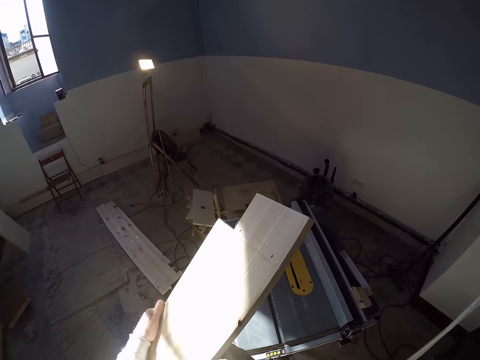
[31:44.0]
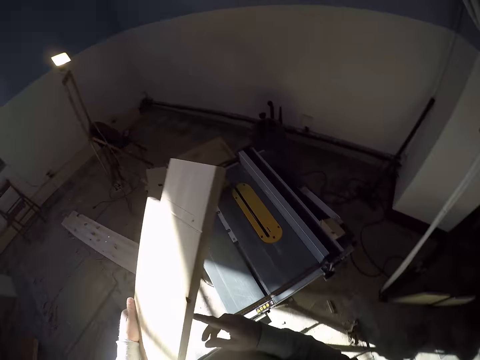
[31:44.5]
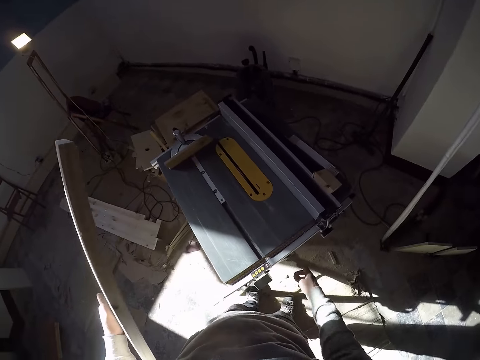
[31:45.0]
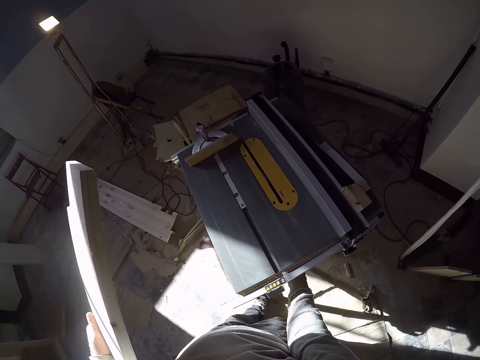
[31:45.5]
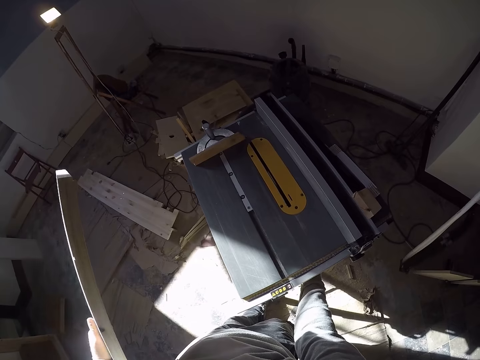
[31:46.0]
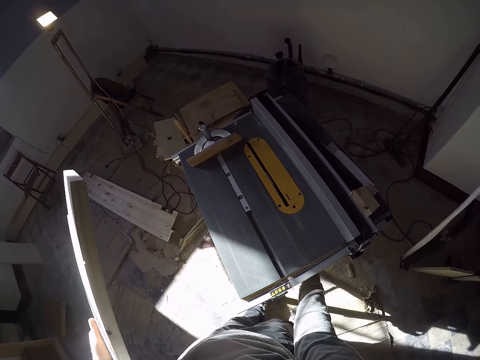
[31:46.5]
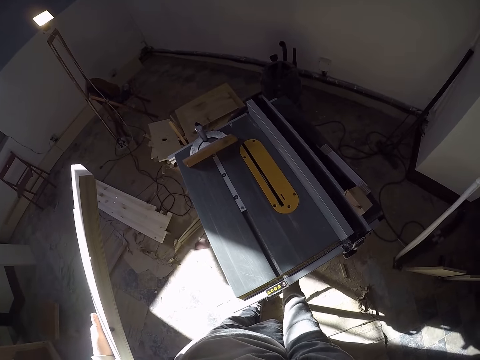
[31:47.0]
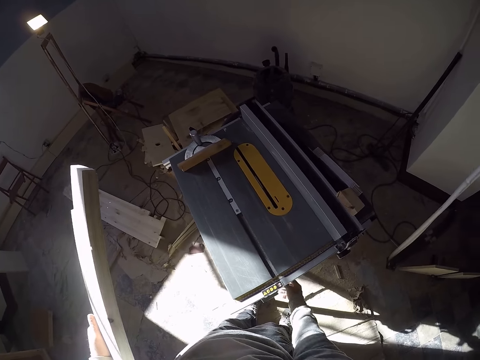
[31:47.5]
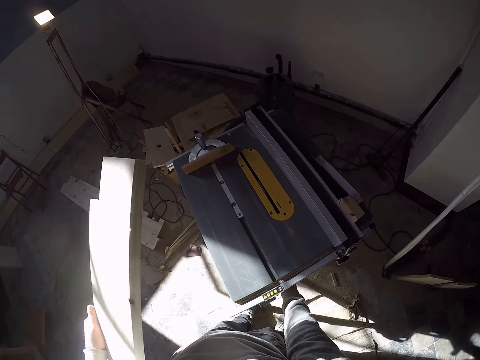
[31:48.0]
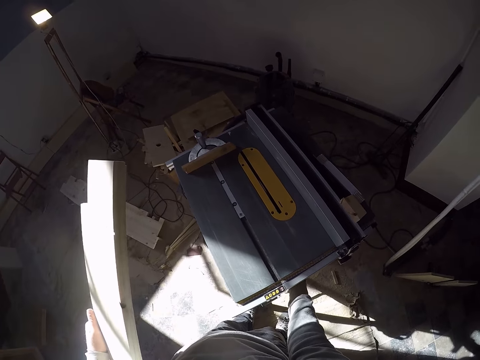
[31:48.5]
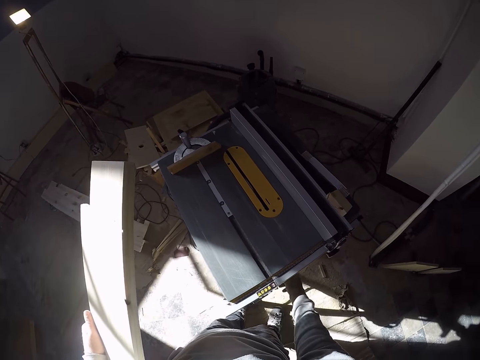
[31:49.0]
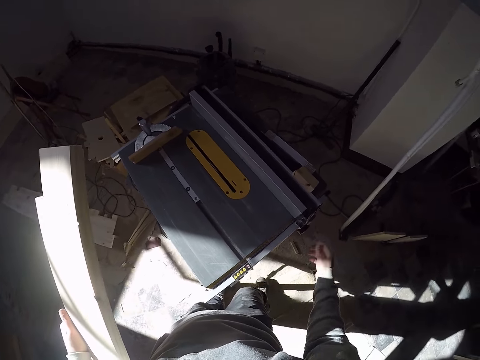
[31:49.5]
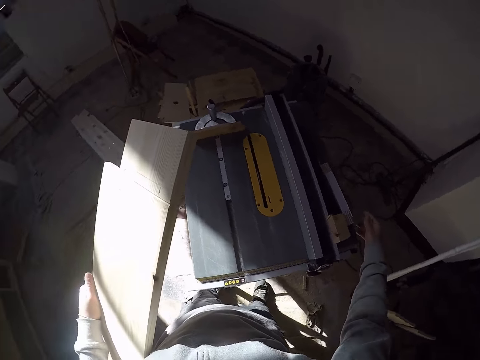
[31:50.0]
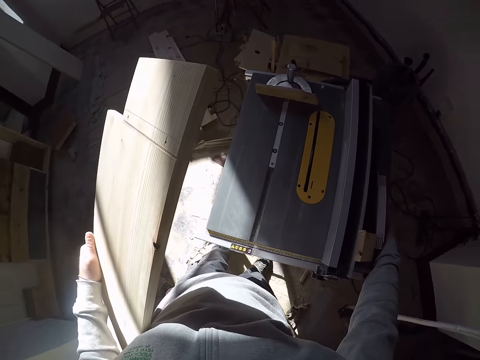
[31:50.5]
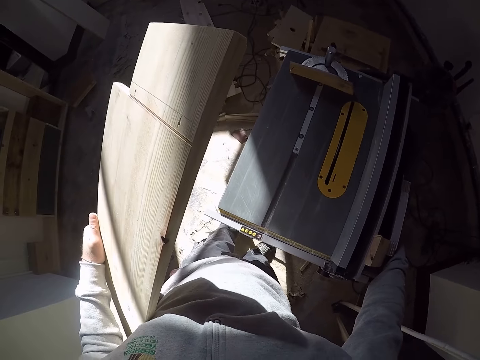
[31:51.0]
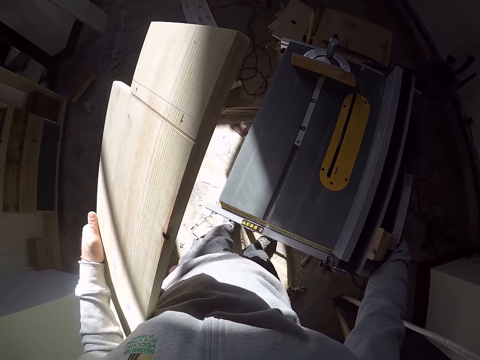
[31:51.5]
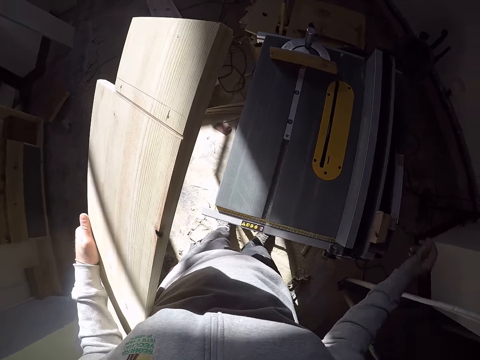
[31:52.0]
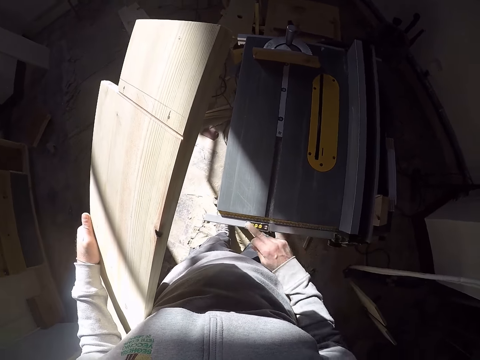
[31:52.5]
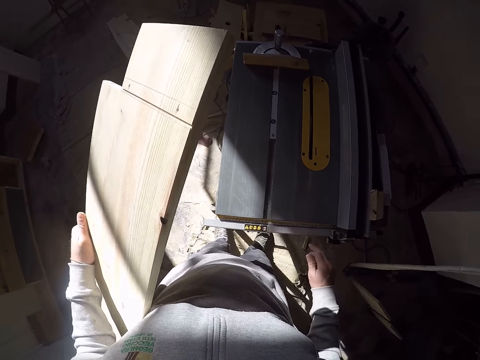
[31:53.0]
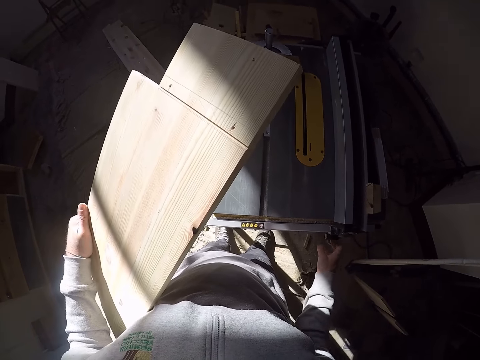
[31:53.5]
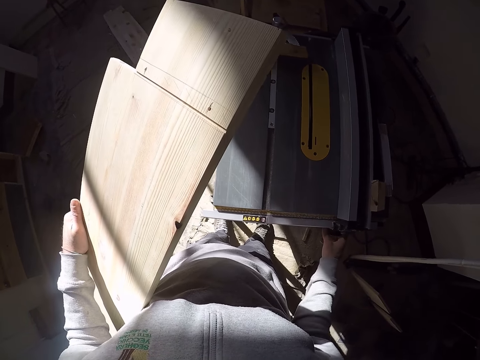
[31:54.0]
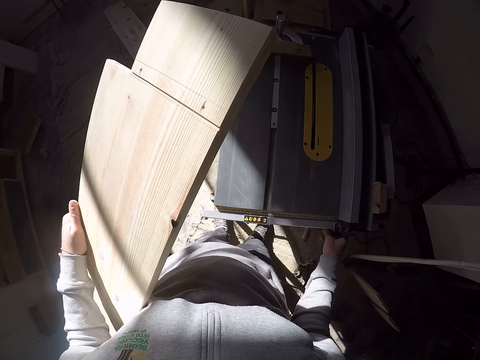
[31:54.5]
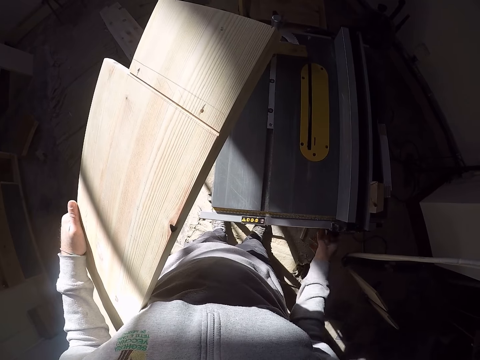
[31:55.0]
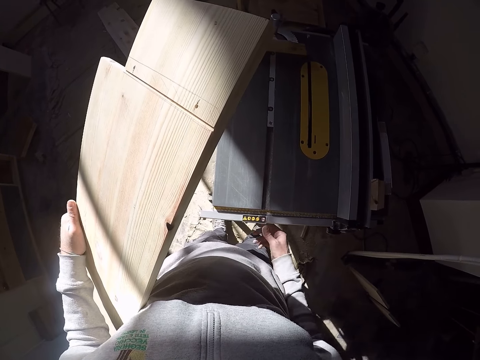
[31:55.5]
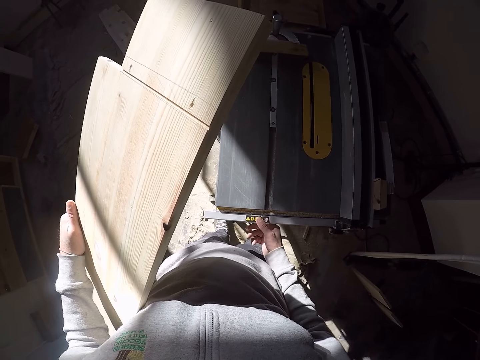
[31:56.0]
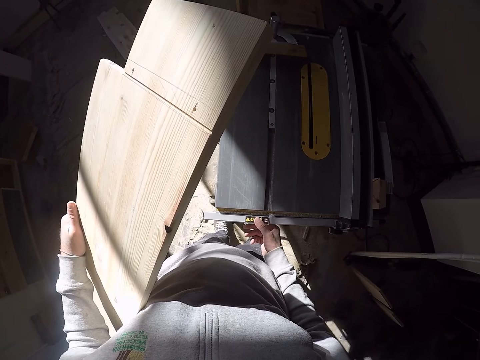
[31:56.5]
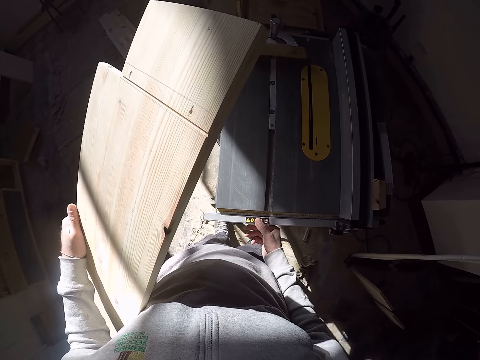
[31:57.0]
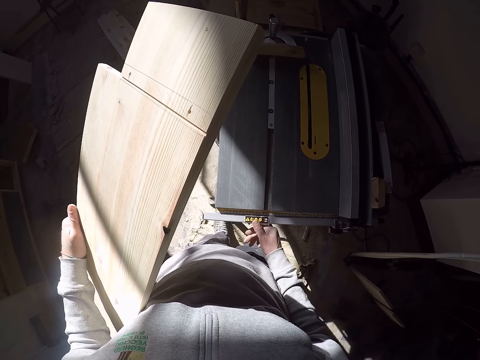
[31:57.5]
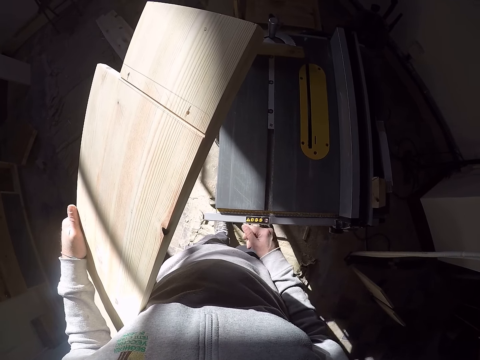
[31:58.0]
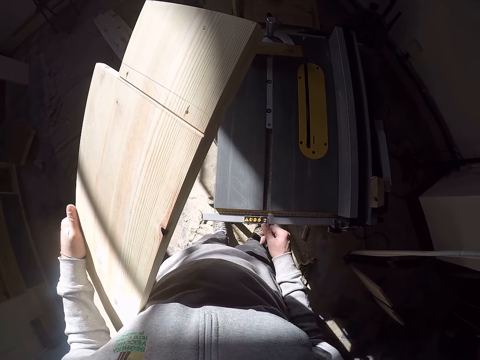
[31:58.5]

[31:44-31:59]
The camera wearer moves the hand under the circular wood cutter. He turns the knob on the iron saw table with his right hand. He moves the hand by the circular wood cutter side. He moves the finger on the wood cutter. He moves the part of the circular wood cutter. He adjusts the circular wood cutter.

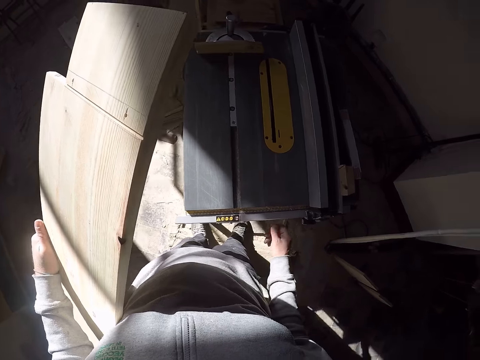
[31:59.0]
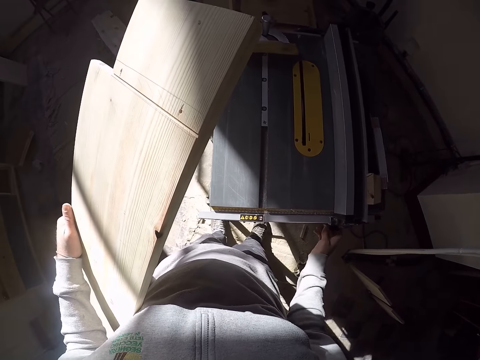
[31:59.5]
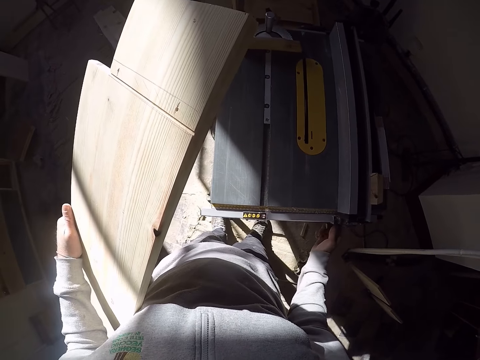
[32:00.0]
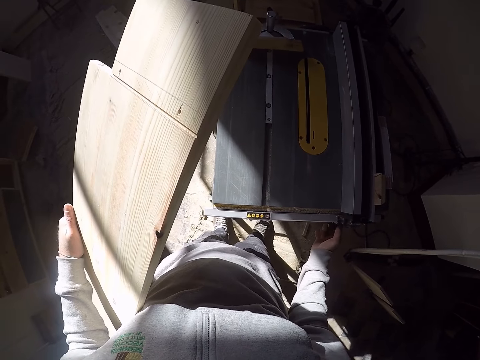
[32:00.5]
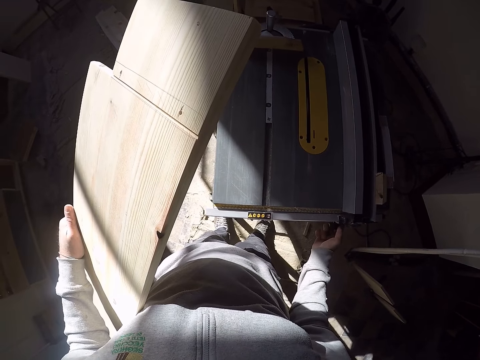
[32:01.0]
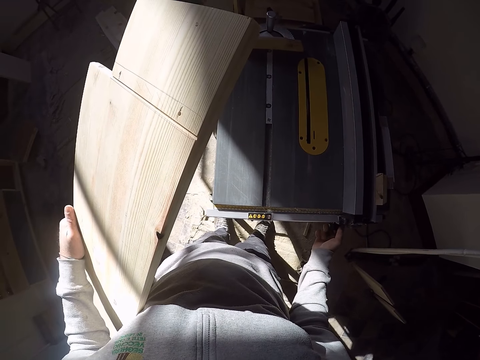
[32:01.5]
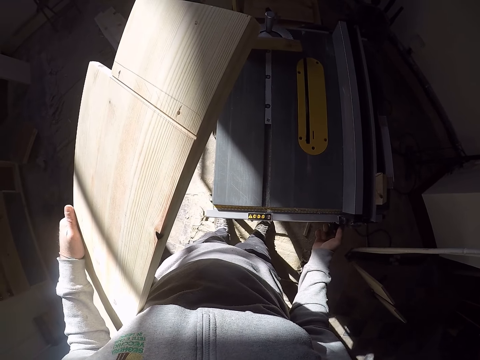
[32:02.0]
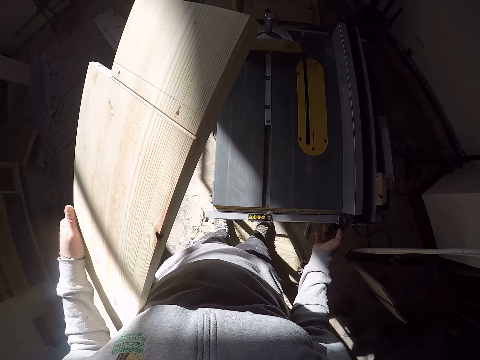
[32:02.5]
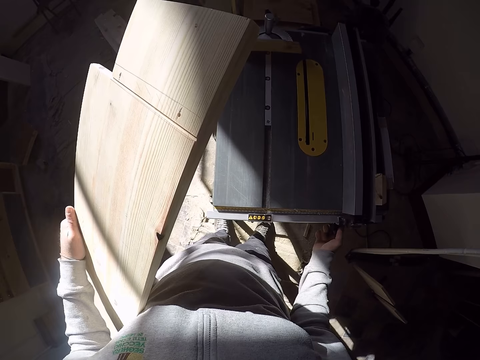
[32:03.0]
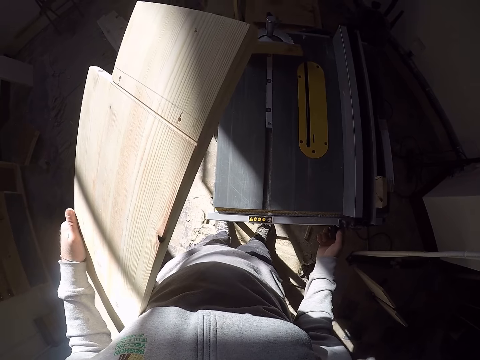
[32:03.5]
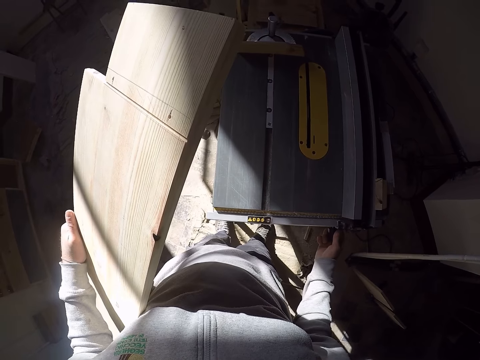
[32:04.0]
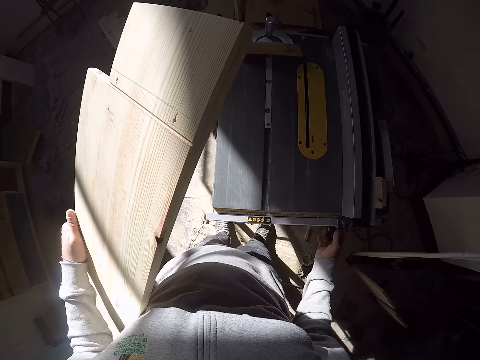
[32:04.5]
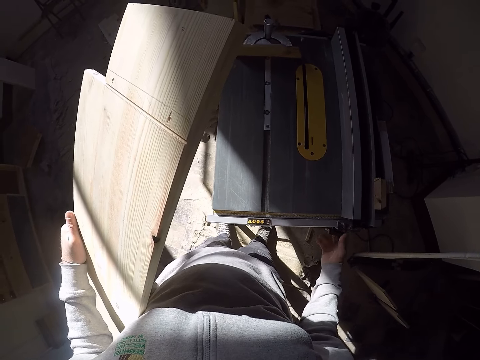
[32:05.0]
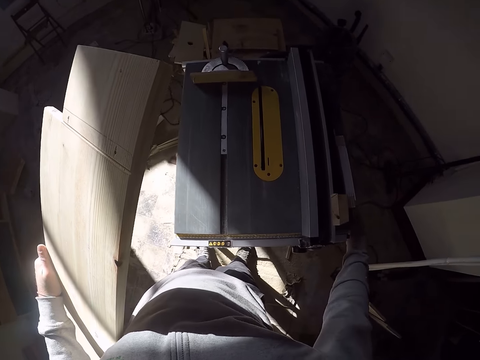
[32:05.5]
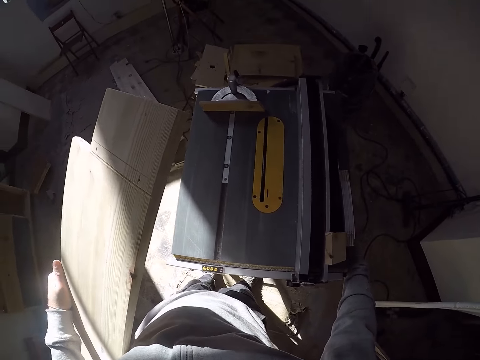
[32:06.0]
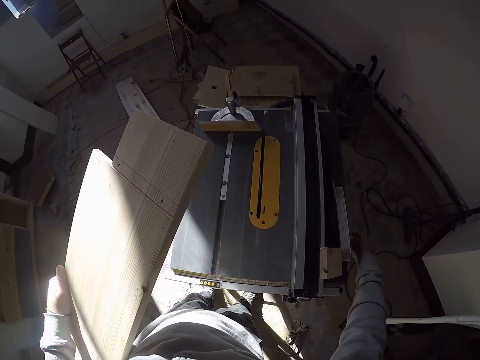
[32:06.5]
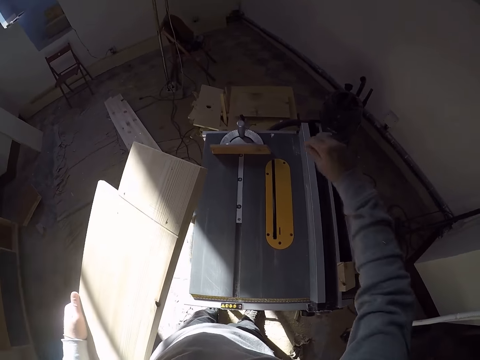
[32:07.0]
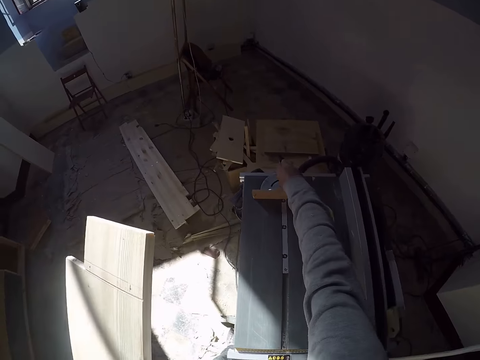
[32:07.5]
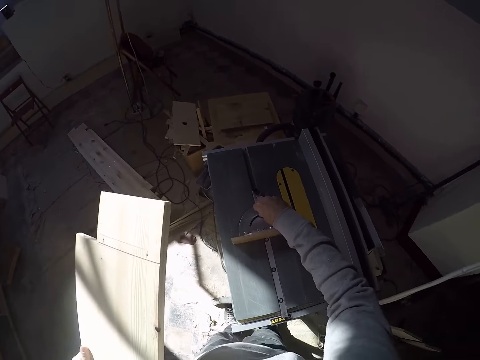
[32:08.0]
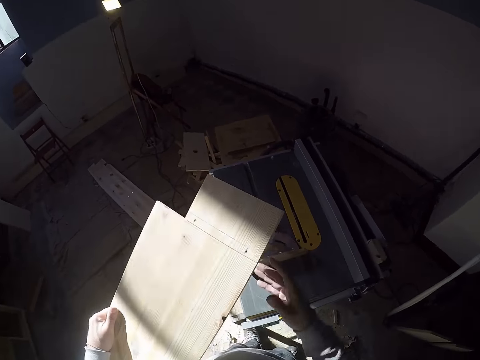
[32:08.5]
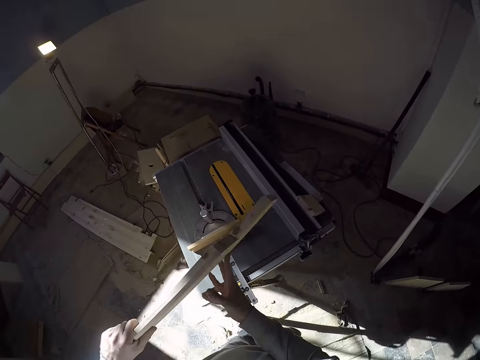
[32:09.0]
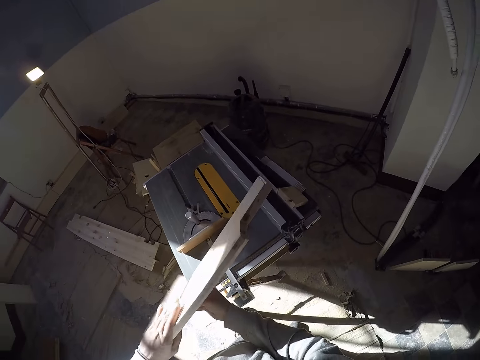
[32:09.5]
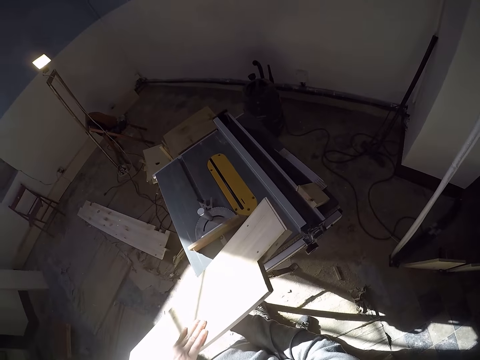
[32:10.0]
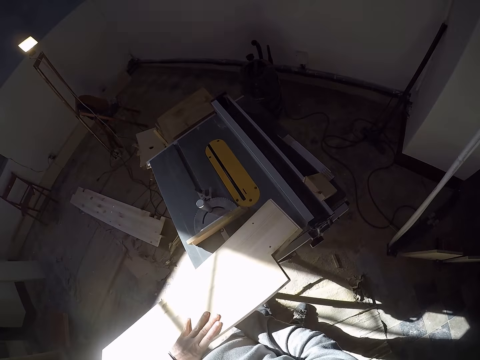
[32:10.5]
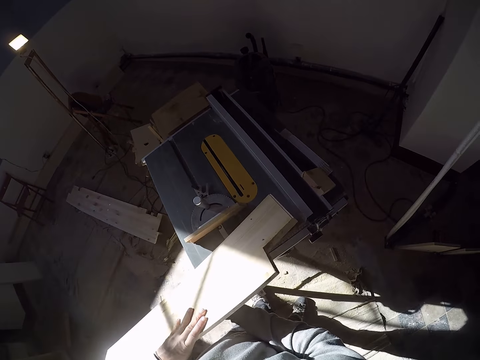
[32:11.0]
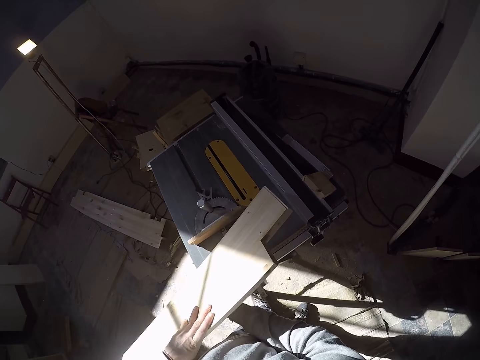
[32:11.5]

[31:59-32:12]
The camera wearer moves the finger on the wood cutter. He adjusts the circular wood cutter. He pulls a miter gauge on the table saw machine with his right hand. He places a wood on the table saw machine with both hands.
